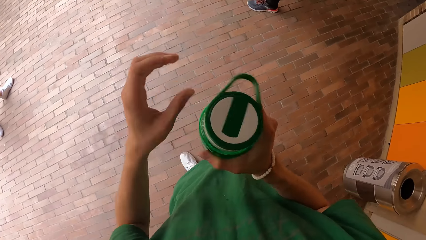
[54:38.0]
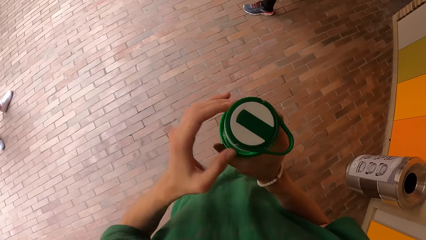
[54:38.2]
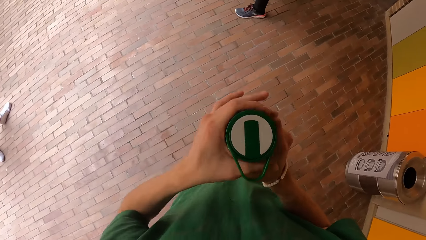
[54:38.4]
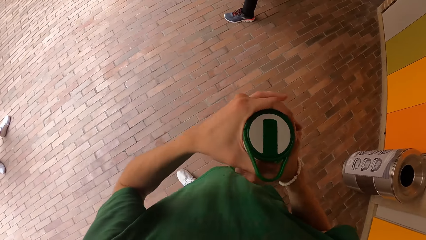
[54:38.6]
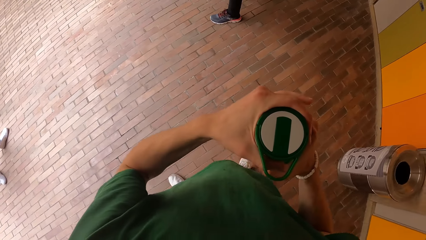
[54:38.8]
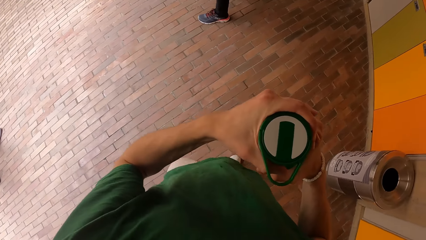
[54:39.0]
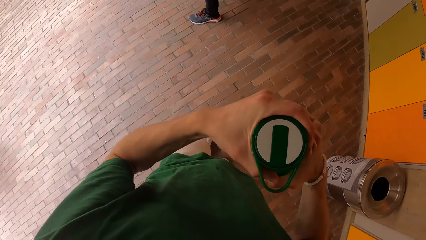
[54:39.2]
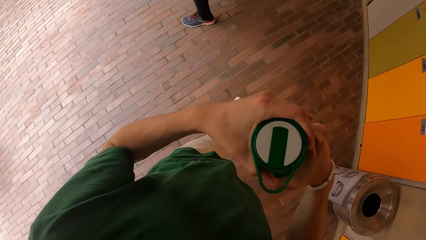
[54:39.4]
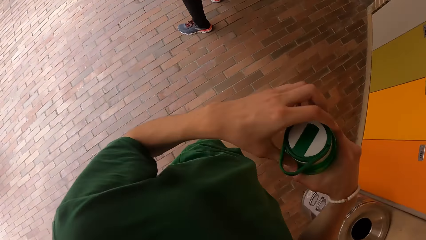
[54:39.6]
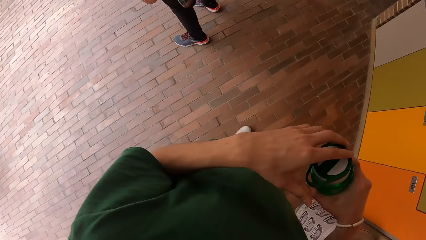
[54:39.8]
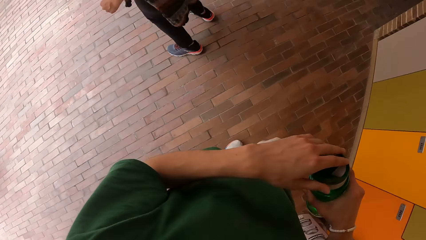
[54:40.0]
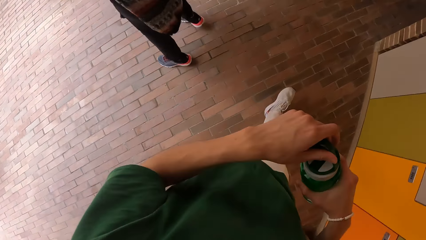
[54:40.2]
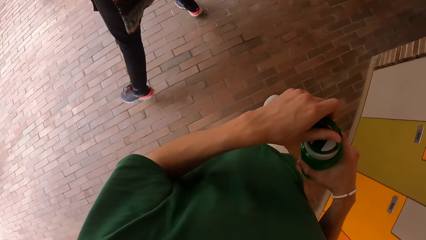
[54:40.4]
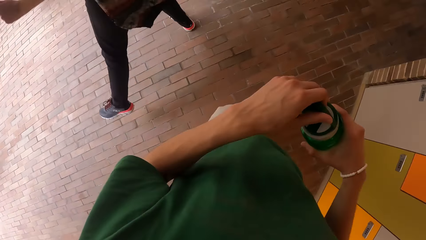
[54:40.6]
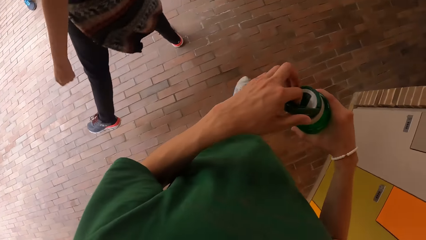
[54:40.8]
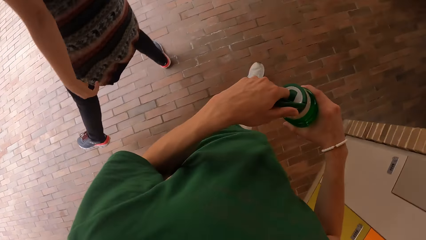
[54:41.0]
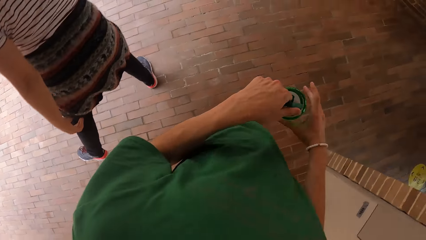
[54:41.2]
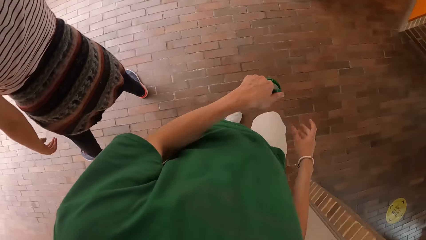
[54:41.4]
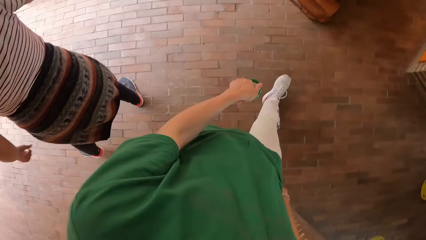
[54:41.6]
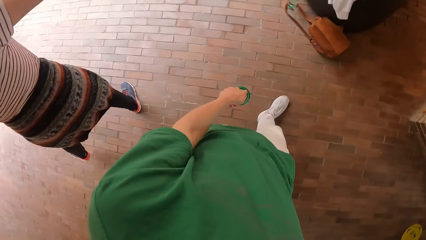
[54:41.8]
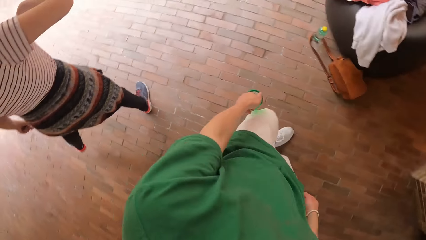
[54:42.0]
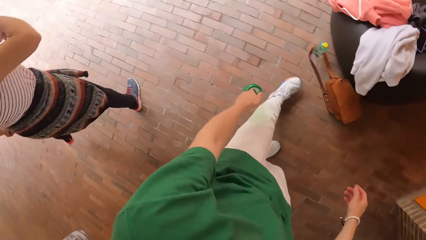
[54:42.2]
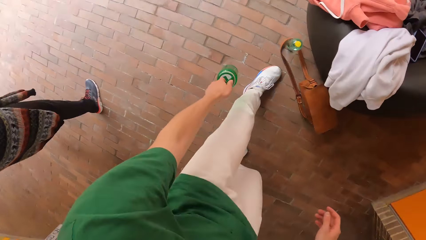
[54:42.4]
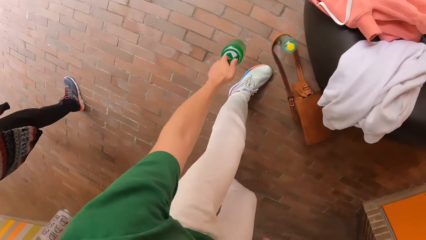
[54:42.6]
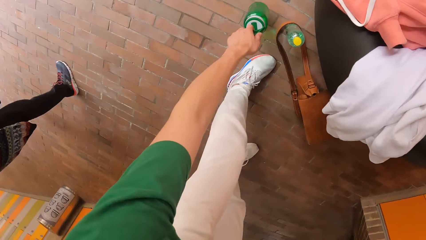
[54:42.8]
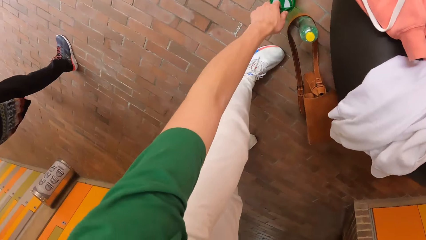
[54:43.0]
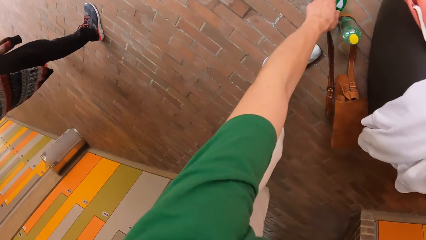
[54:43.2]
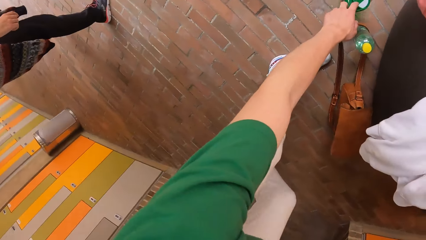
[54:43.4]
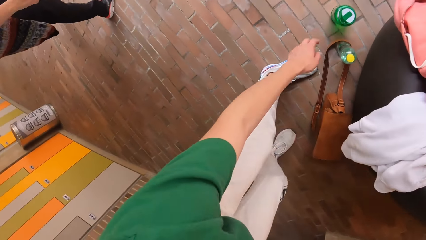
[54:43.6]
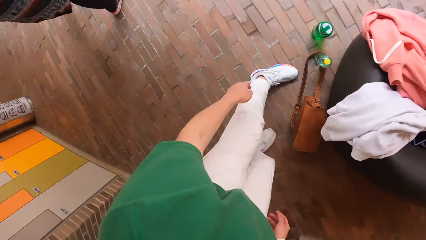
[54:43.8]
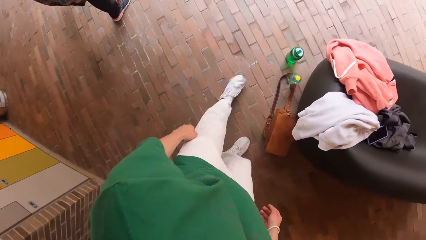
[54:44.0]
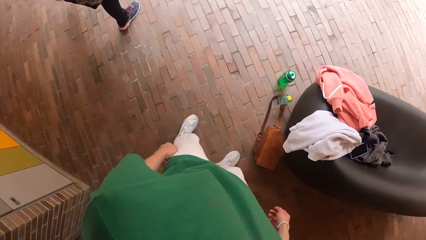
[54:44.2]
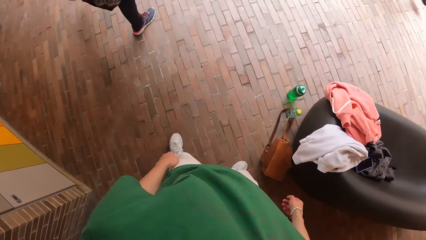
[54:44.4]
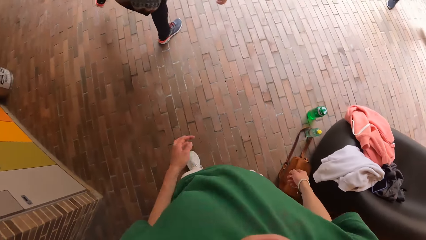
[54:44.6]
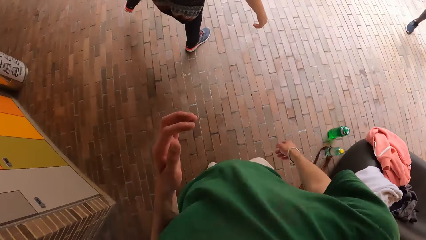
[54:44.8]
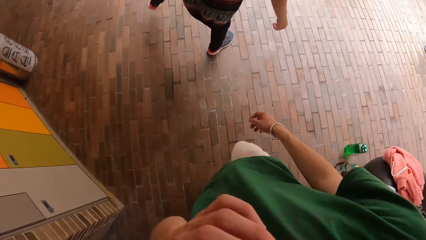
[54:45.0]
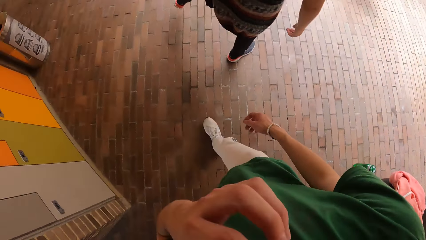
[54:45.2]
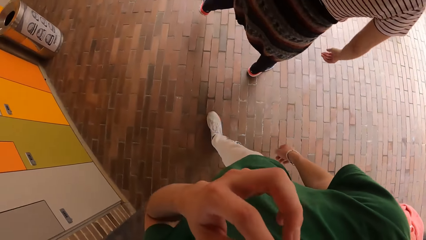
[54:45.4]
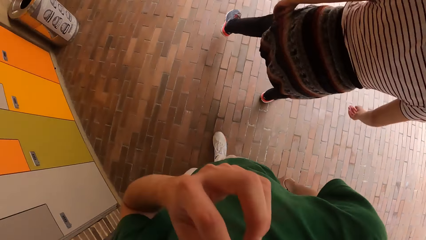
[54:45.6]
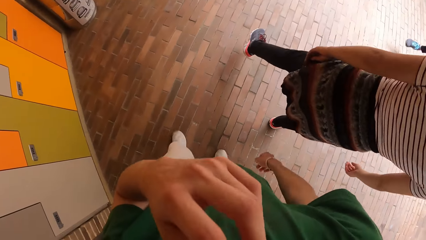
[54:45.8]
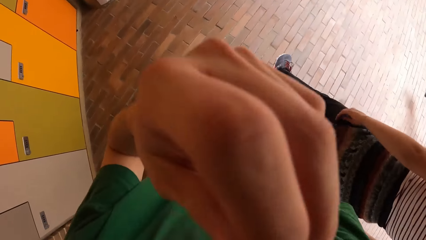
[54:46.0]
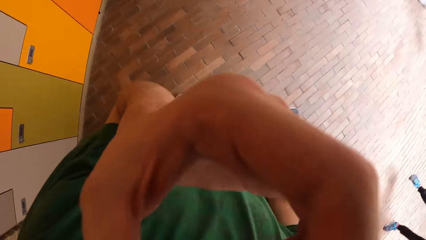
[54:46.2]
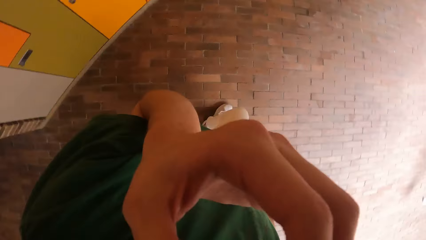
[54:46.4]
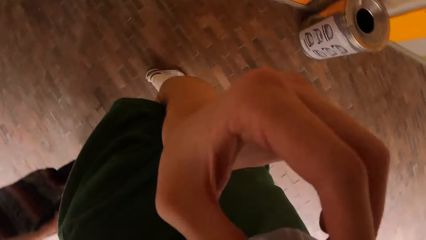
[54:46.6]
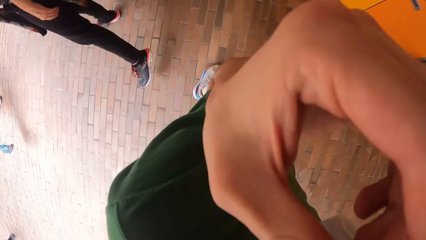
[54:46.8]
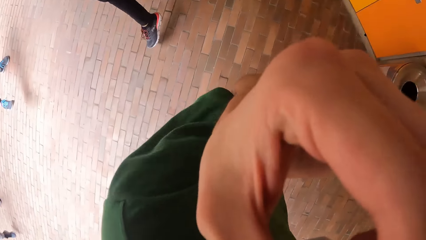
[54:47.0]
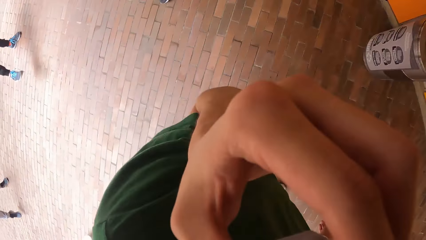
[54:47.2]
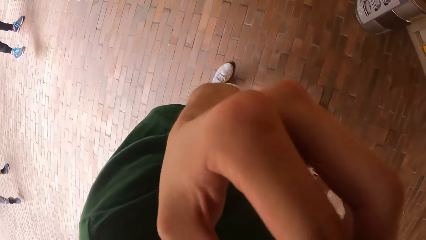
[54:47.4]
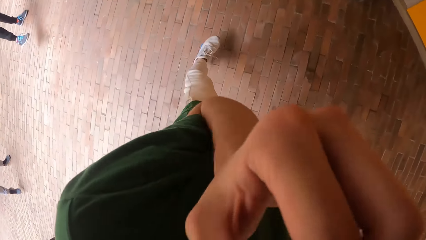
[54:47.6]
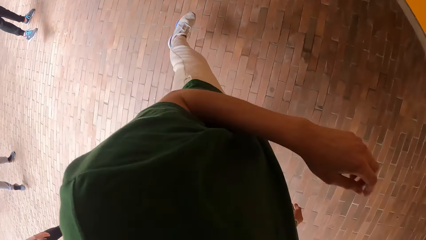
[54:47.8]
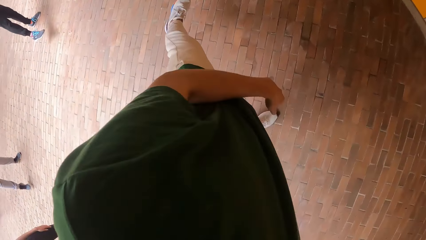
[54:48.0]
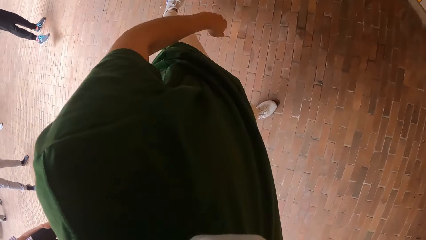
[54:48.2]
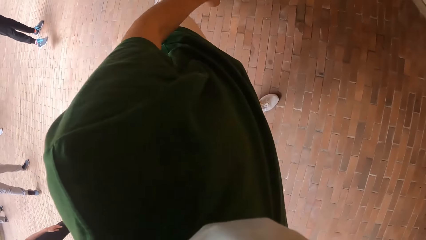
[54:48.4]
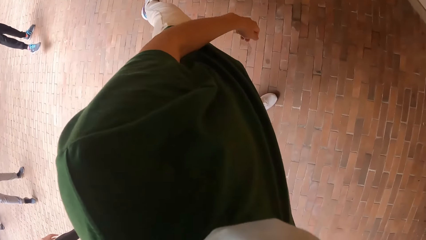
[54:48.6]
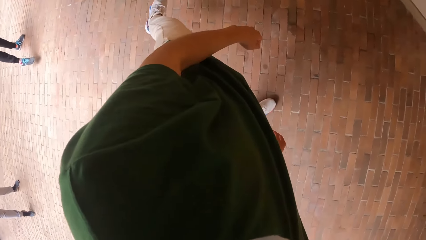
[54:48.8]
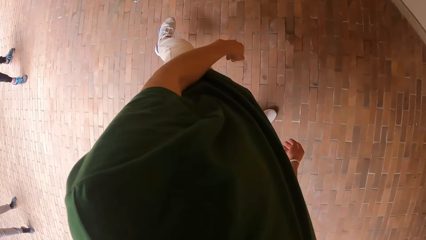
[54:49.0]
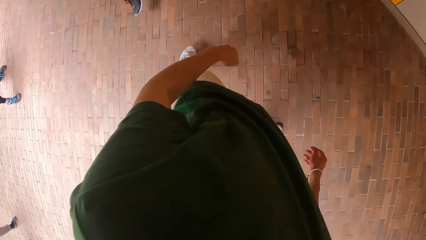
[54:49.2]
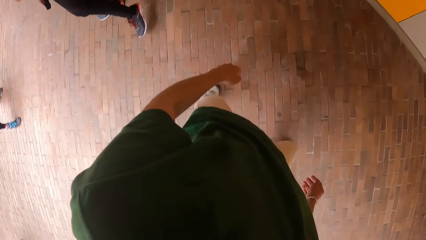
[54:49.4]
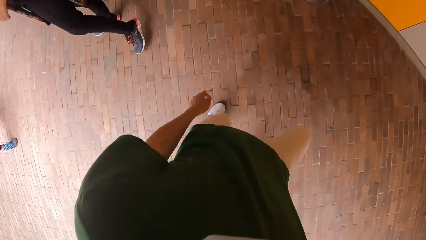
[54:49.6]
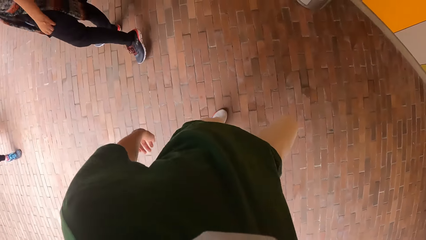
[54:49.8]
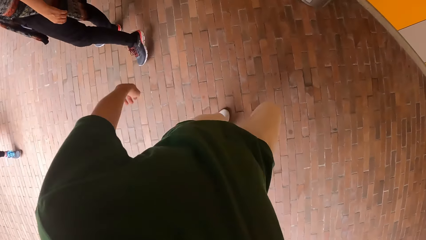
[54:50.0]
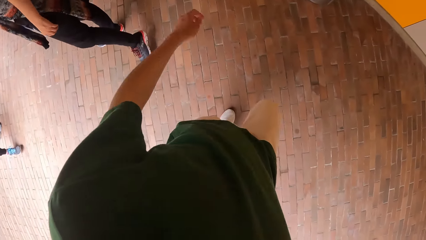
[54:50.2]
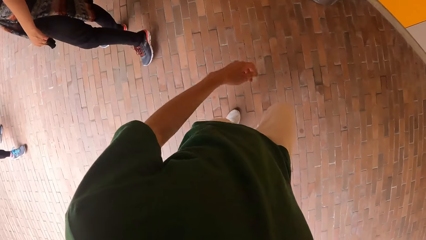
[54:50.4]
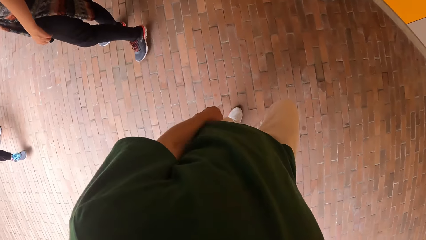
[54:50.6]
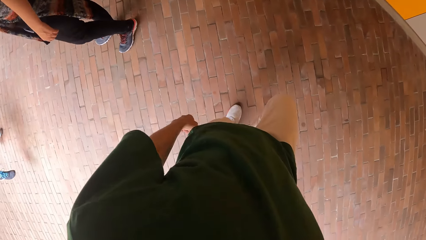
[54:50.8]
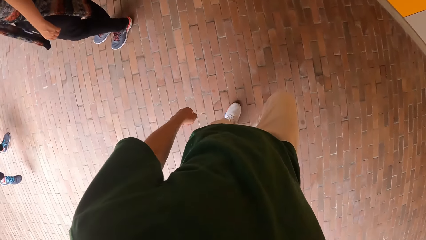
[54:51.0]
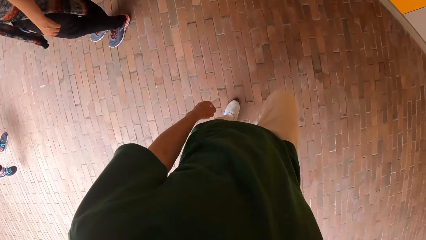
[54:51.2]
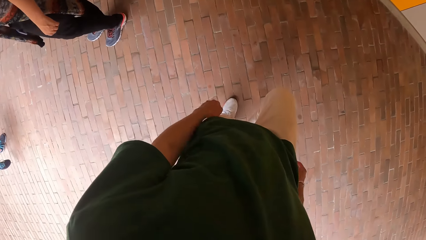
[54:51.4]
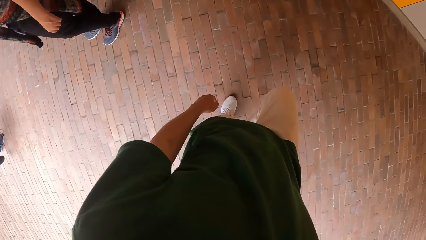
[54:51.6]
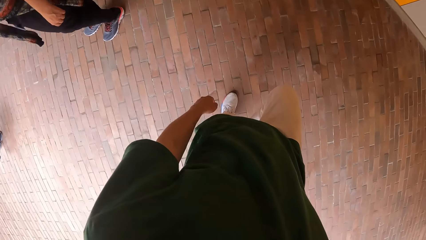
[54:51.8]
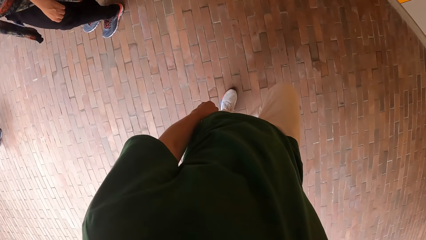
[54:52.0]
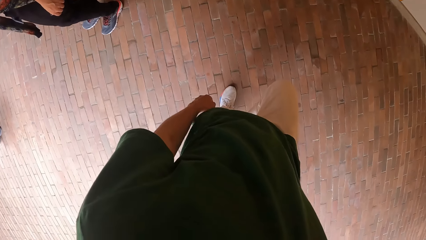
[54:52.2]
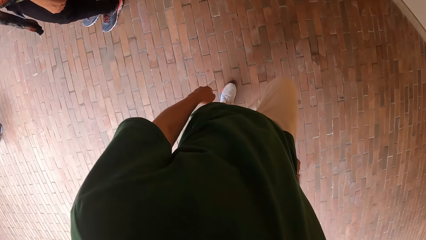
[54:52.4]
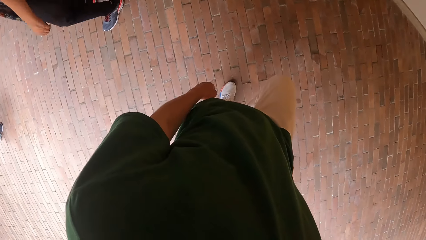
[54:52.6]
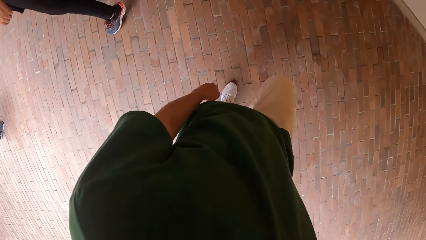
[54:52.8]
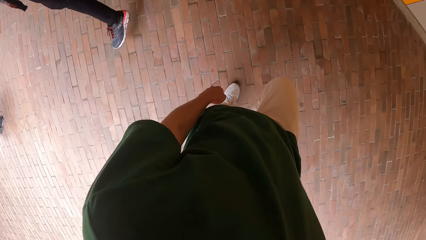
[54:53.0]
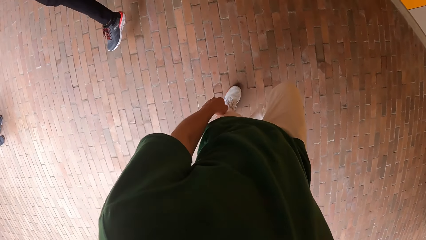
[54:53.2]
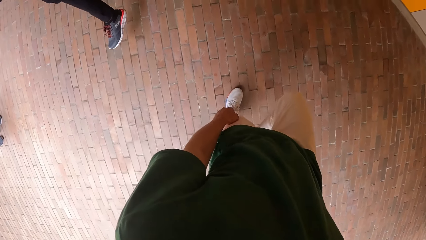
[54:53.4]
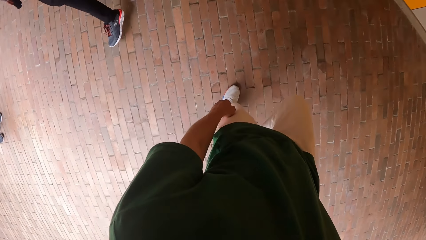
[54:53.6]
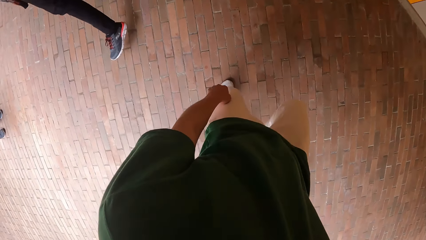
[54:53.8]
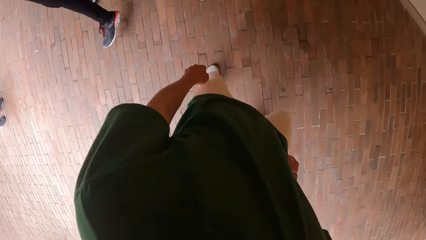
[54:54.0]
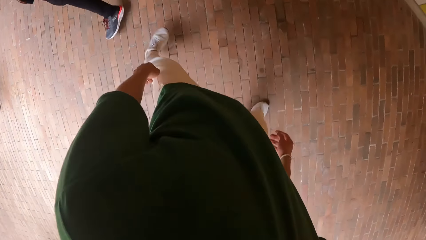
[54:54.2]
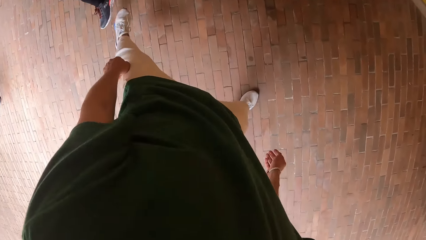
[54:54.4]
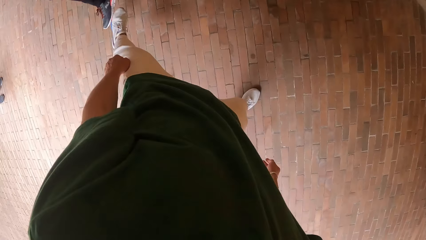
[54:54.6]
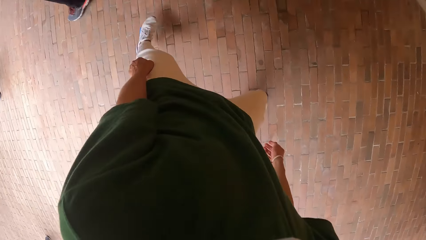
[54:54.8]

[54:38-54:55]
The camera wearer passes the bottle in his right hand to his left hand. He walks on the pavement. He drops the bottle on the ground with his left hand. He touches his nose with his left hand. He lifts his hand and walks on the pavement. He dances with the group of people in the dance hall. He converses with a woman.
